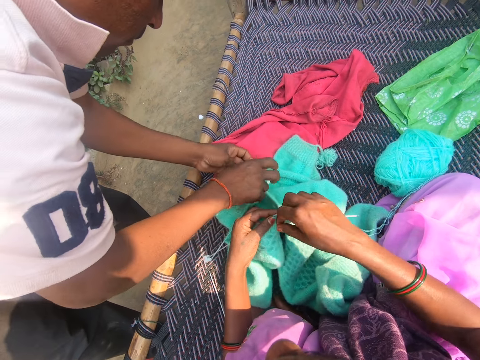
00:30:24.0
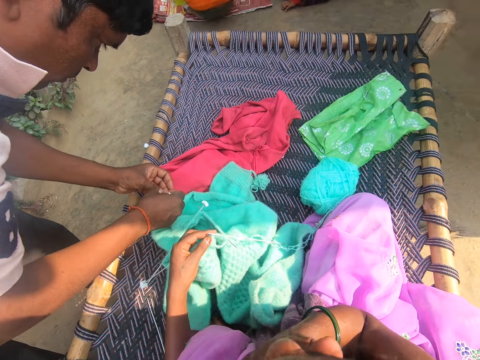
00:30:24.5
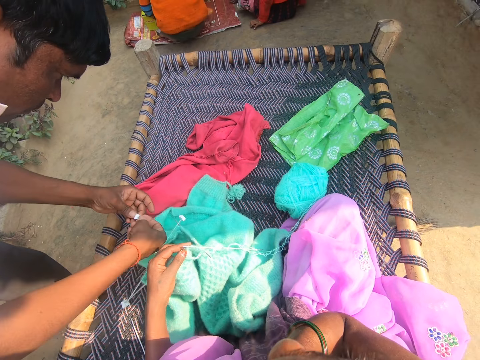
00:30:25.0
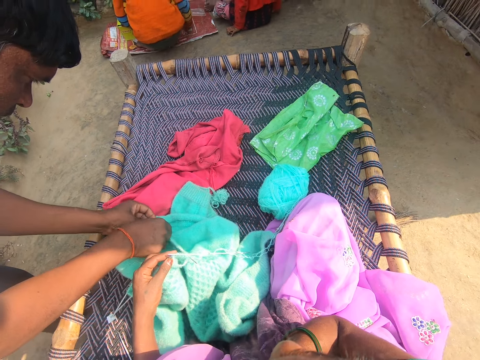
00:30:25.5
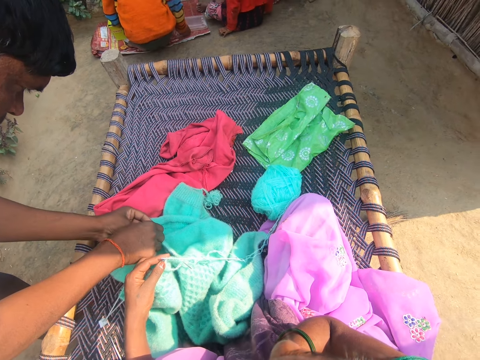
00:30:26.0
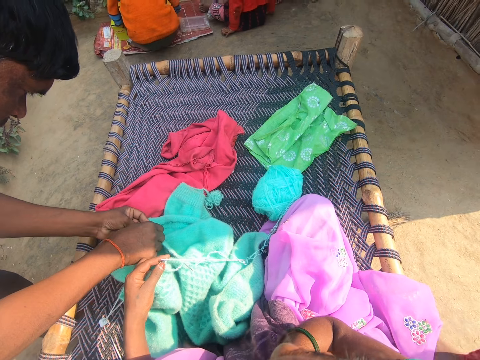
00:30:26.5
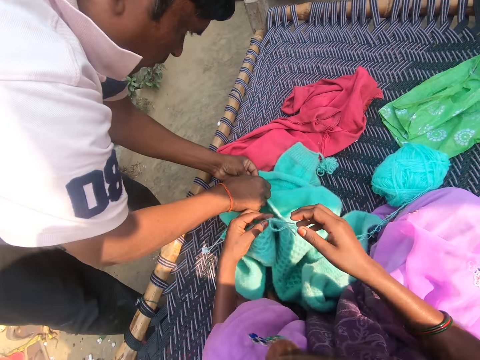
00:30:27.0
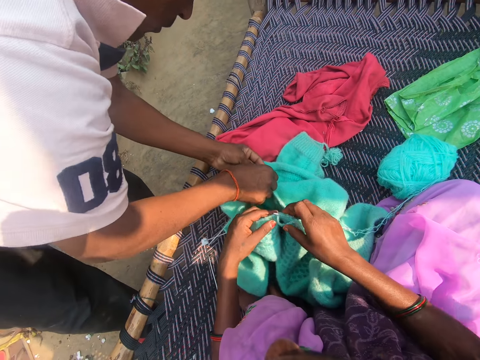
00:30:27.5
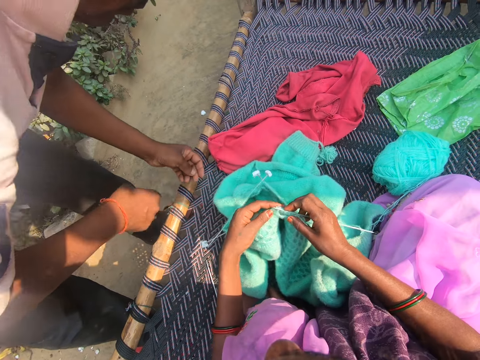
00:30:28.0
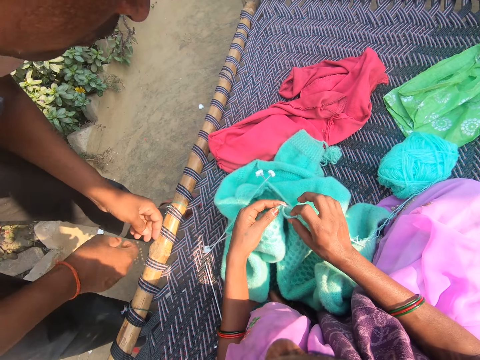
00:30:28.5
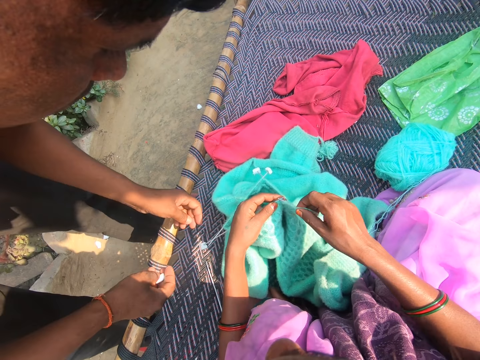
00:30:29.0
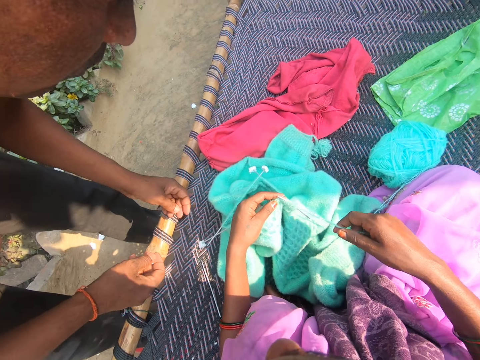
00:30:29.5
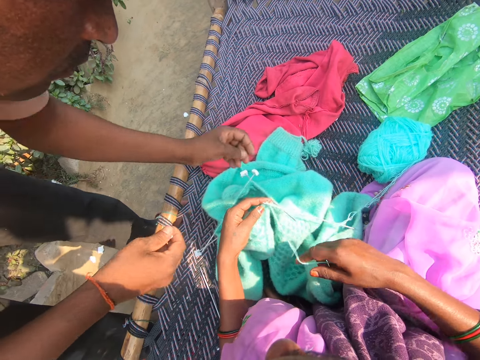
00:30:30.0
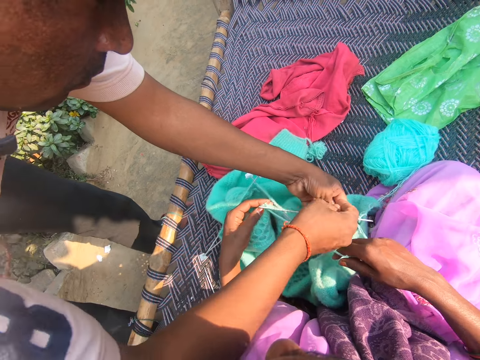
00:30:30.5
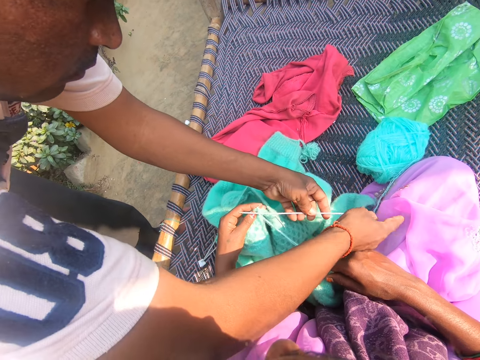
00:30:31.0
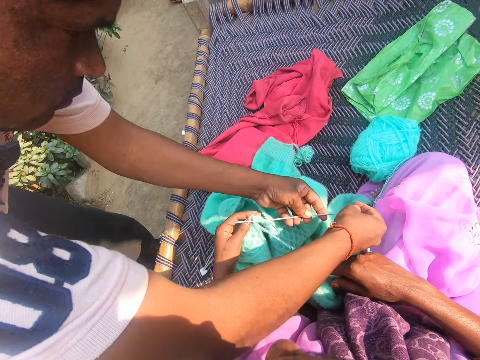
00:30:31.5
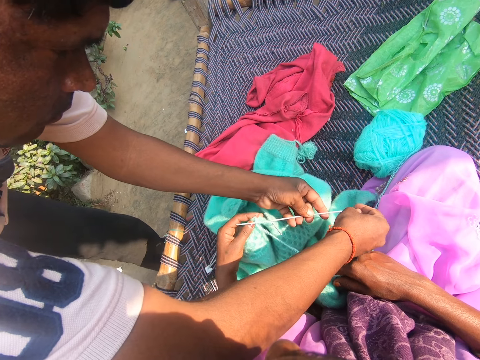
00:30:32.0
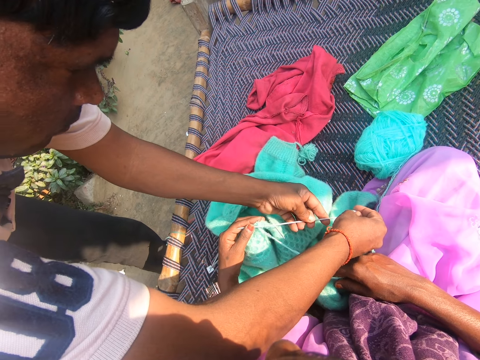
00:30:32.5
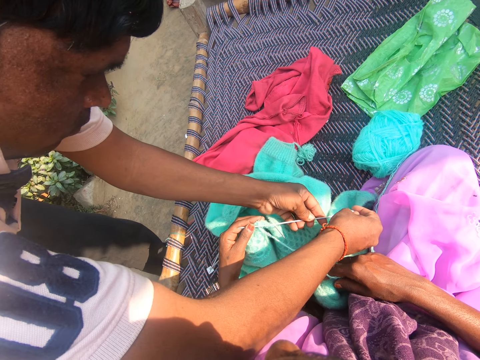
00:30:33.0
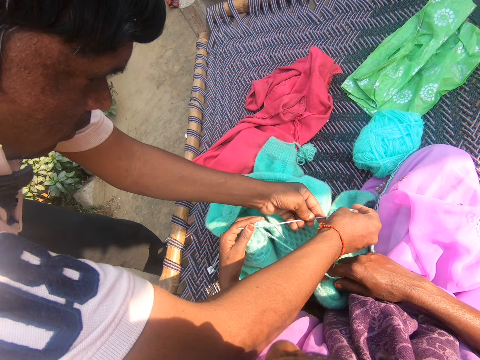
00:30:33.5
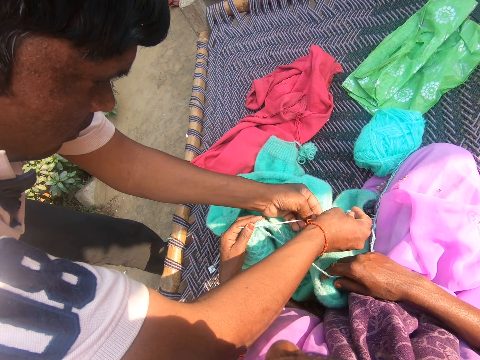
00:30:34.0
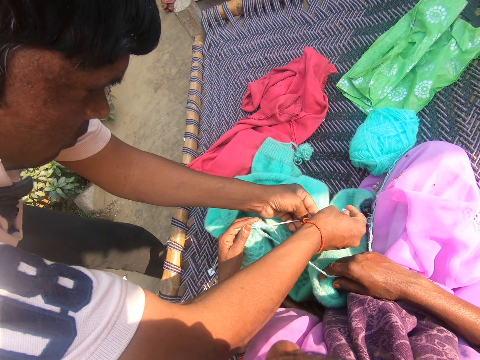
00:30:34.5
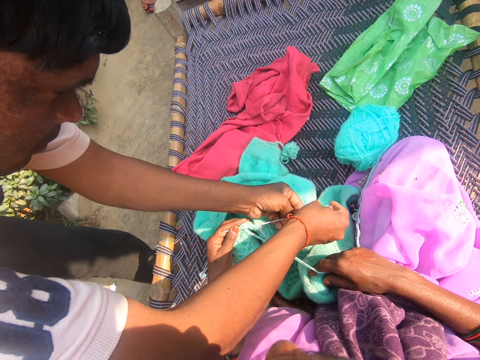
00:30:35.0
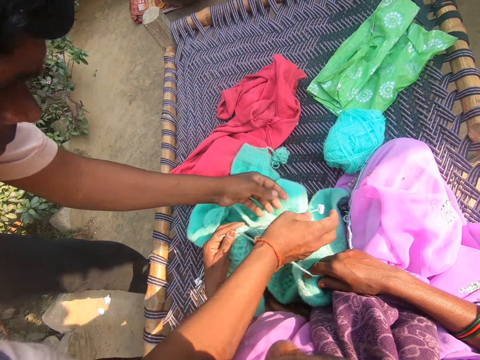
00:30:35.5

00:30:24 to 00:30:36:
The camera wearer touches her face with her right hand. A man fixes a bead on the yarn on the yarn fabric. The camera wearer pulls the yarn. She knits the yarn with the knitting needles on the mat. The man puts stoppers at the bottom of the knitting needles. The camera wearer talks to the man. The man fixes a bead on the yarn on the yarn fabric. The man talks to the camera wearer.

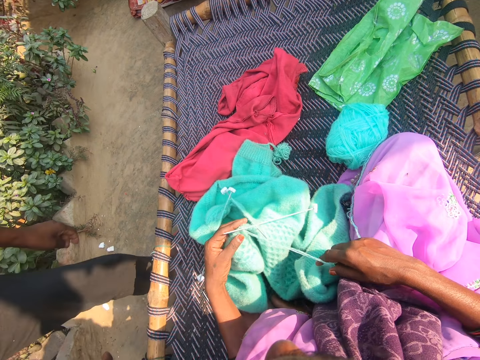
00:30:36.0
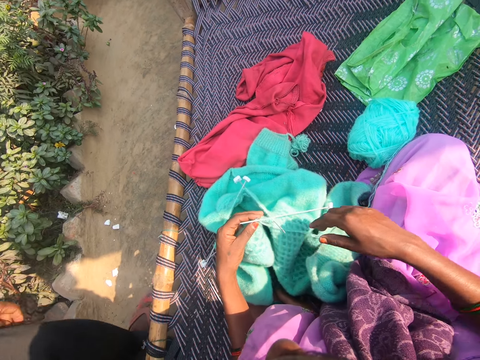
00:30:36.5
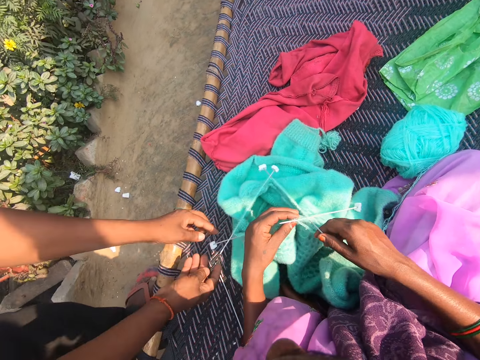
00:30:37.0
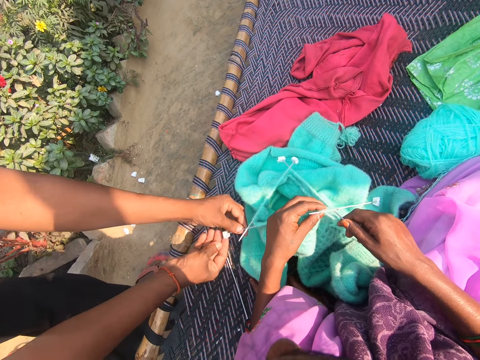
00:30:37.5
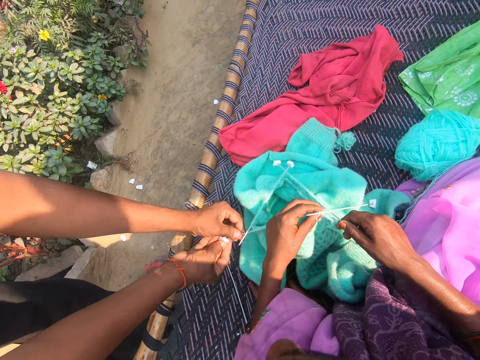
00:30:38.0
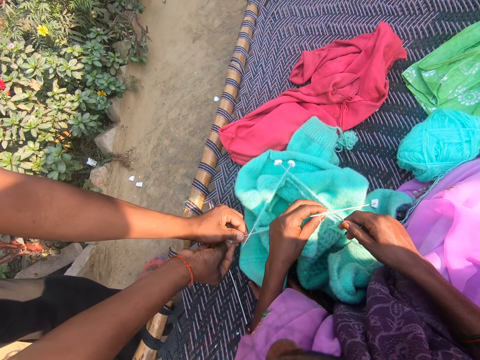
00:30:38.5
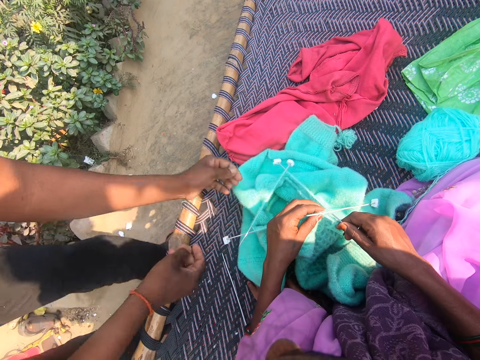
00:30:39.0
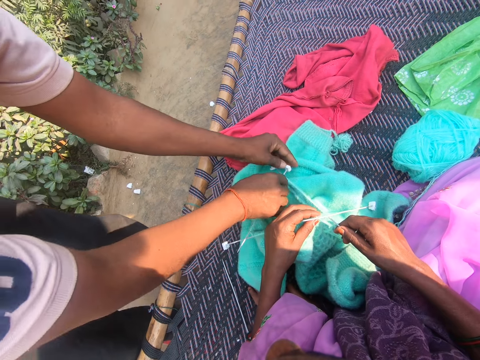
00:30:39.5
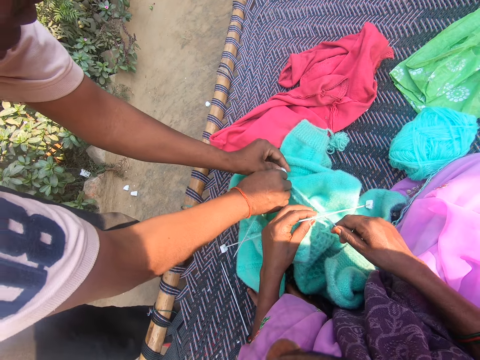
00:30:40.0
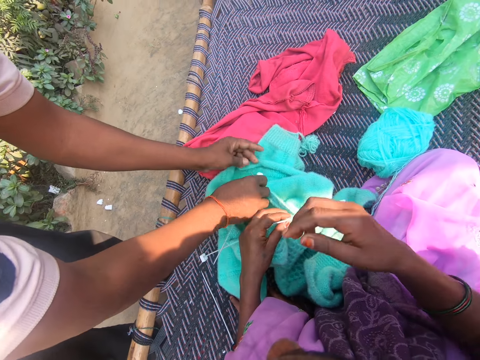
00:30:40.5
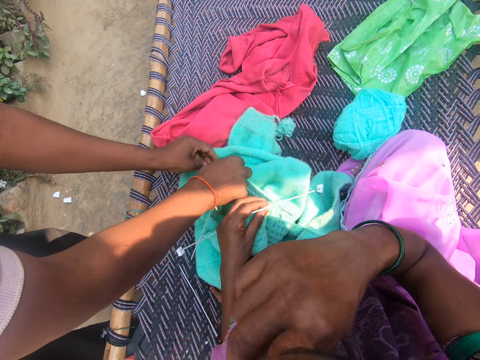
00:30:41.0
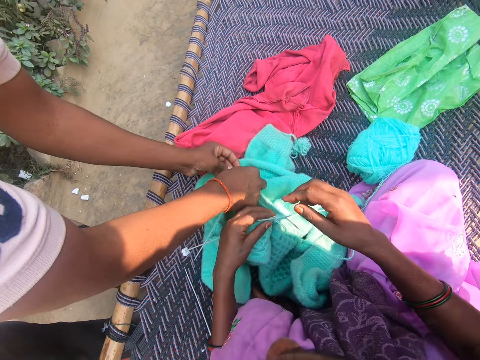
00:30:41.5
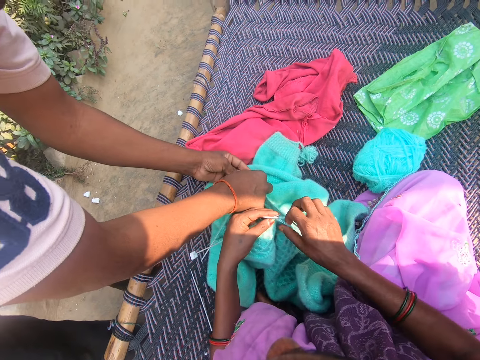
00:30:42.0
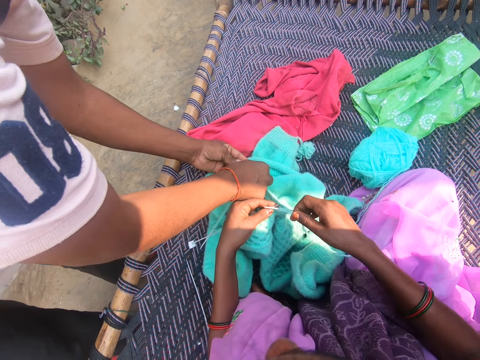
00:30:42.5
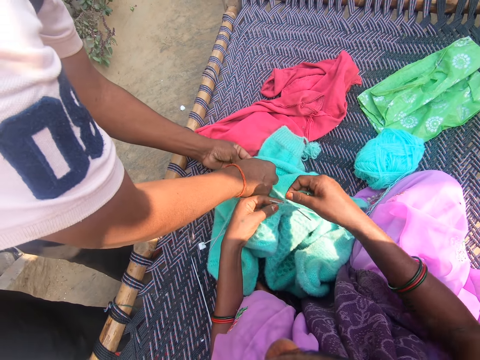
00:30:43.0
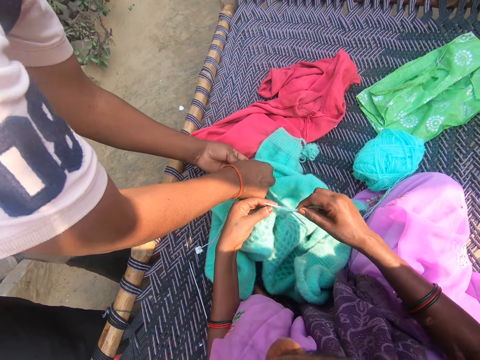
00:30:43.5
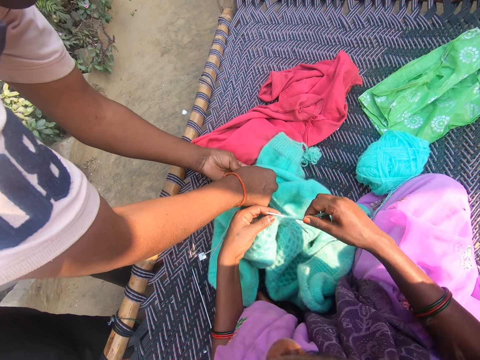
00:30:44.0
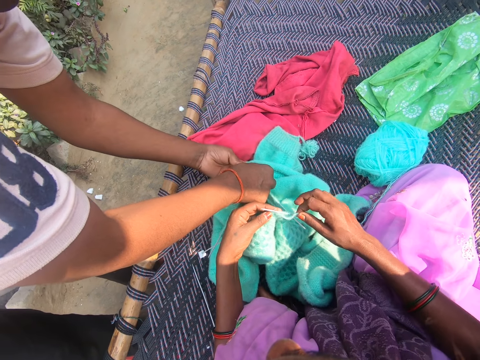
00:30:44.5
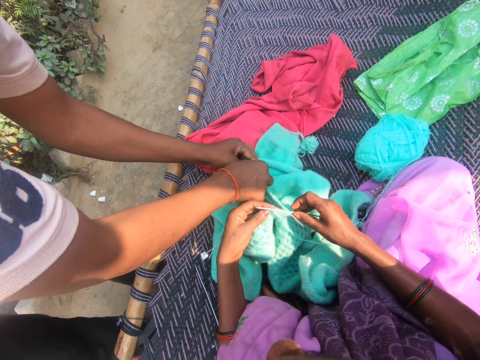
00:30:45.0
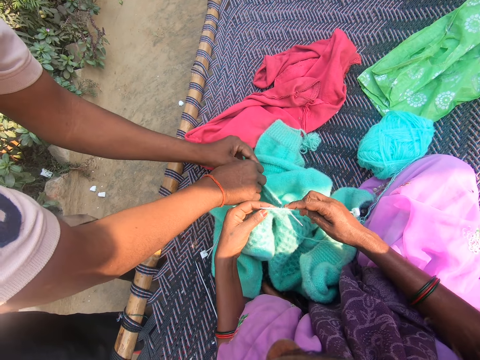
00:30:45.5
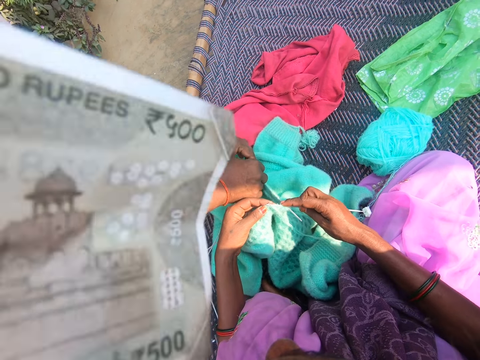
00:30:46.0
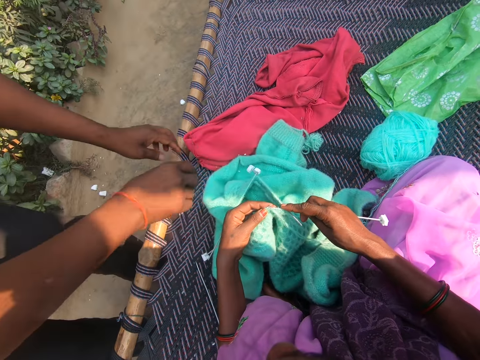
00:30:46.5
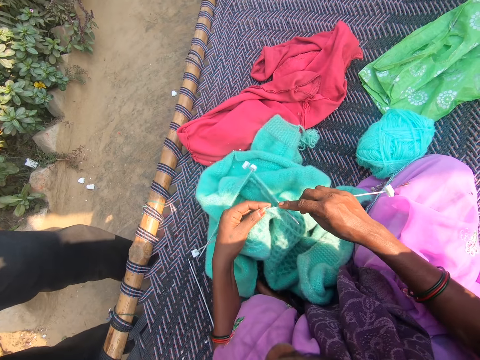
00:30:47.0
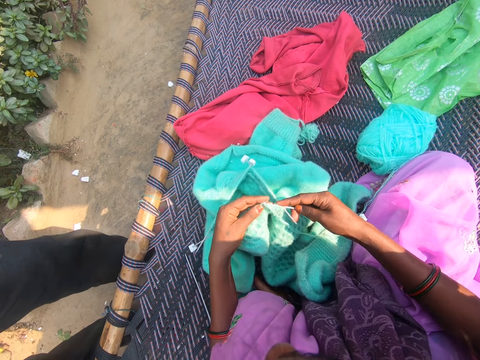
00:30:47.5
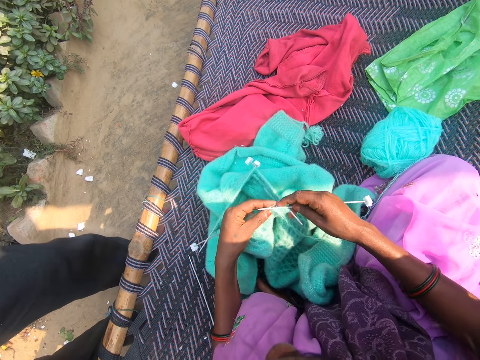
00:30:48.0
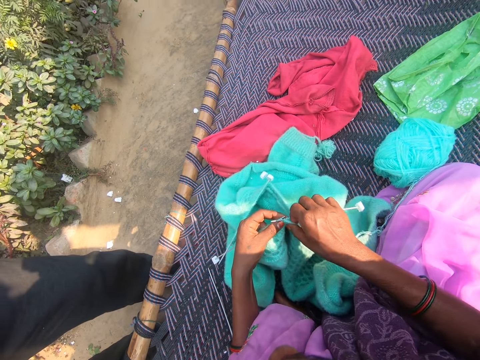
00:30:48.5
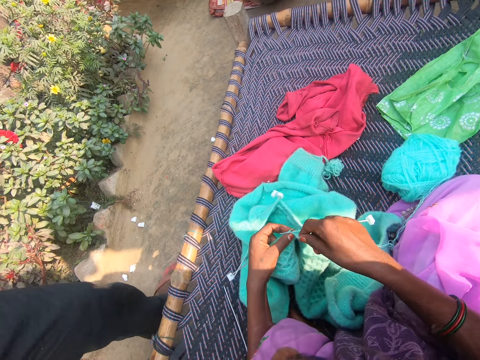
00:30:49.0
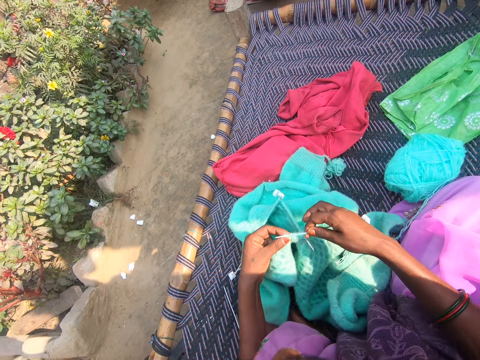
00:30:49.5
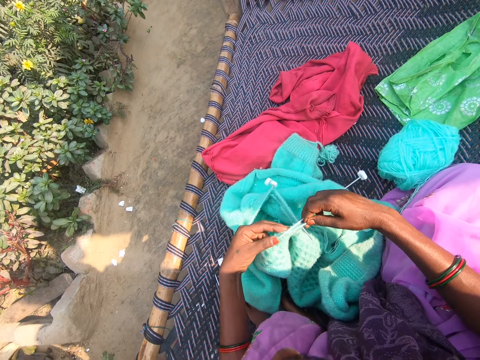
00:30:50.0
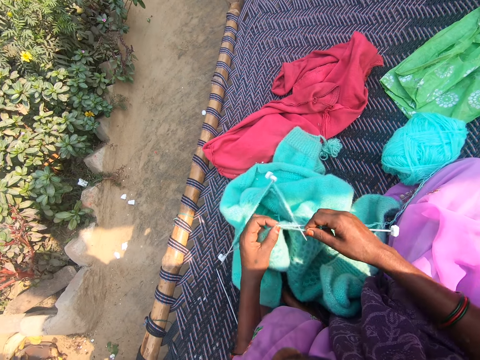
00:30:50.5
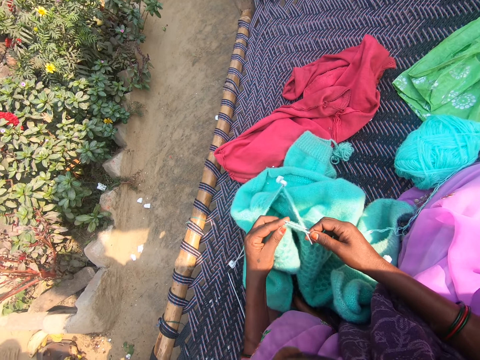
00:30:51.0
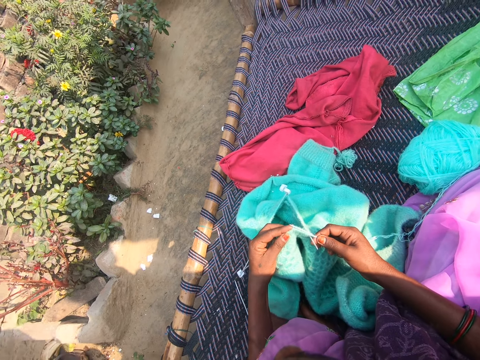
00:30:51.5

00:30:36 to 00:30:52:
The camera wearer holds the knitting needle. A man puts stoppers at the bottom of the knitting needles. The camera wearer knits the yarn with the knitting needles on the mat. The man adjusts the beads on the yarn. The camera wearer touches her face with her right hand. She knits the yarn with the knitting needles on the mat. She talks to the man. A child talks to the camera wearer. The camera wearer talks to the child. The child shows the camera wearer a currency note.
